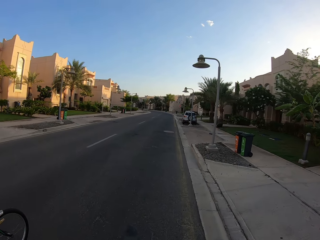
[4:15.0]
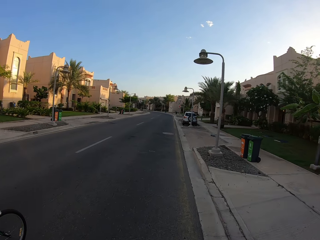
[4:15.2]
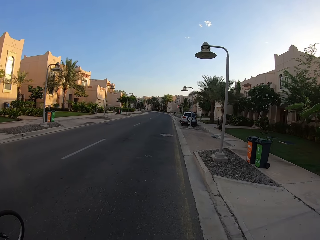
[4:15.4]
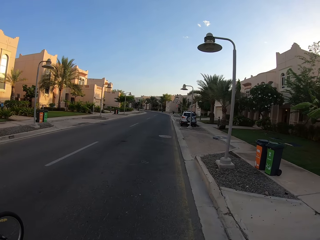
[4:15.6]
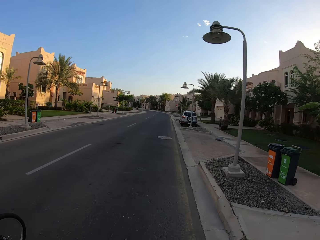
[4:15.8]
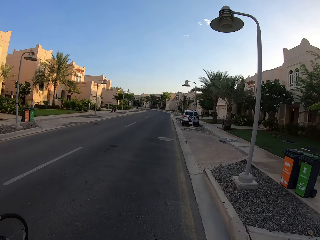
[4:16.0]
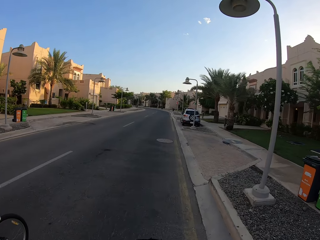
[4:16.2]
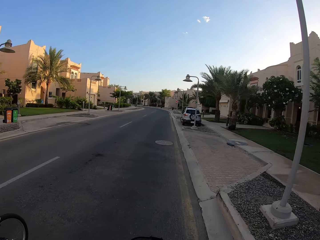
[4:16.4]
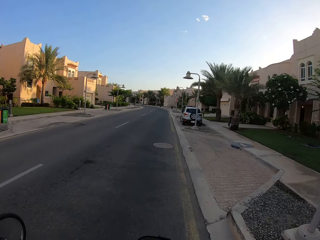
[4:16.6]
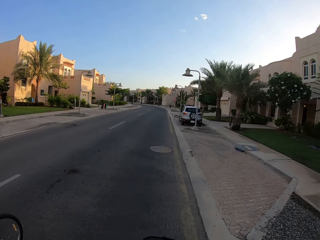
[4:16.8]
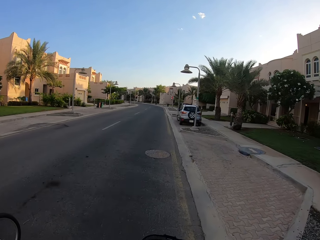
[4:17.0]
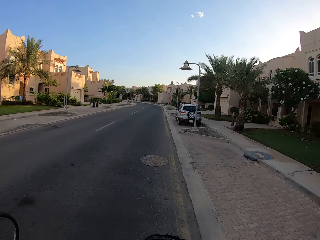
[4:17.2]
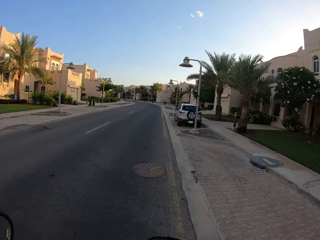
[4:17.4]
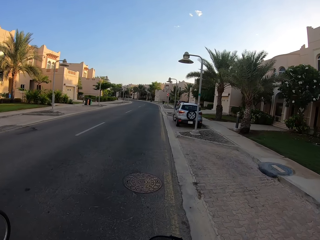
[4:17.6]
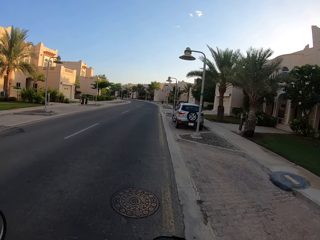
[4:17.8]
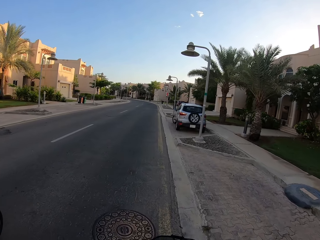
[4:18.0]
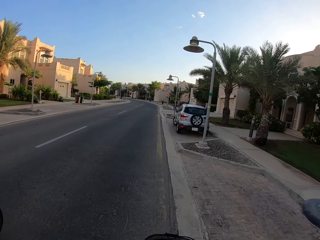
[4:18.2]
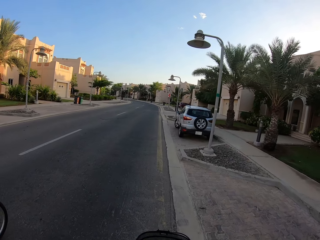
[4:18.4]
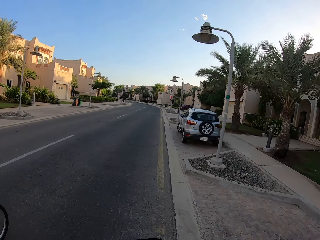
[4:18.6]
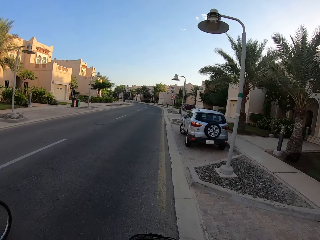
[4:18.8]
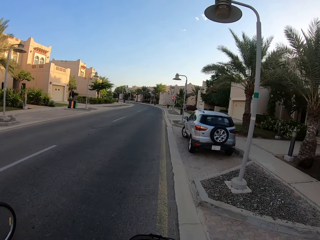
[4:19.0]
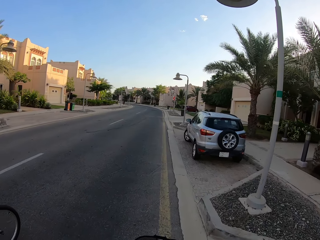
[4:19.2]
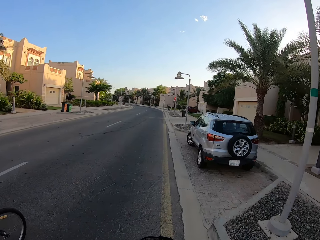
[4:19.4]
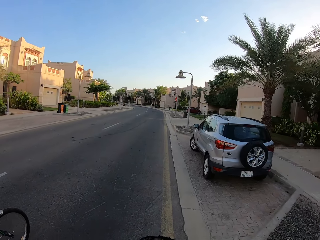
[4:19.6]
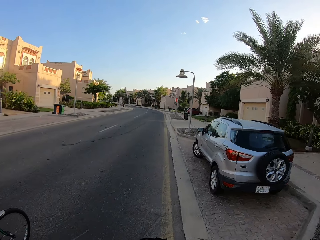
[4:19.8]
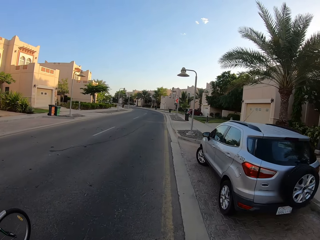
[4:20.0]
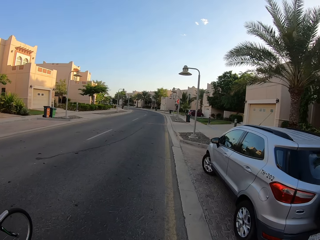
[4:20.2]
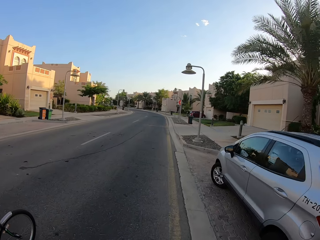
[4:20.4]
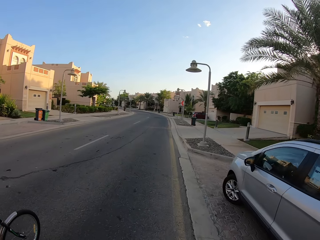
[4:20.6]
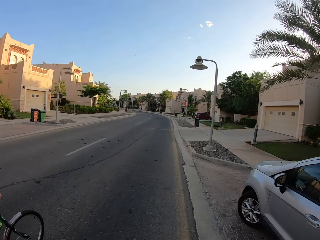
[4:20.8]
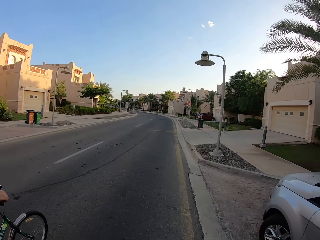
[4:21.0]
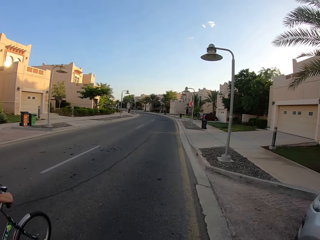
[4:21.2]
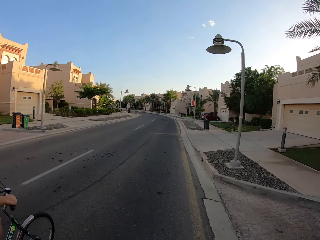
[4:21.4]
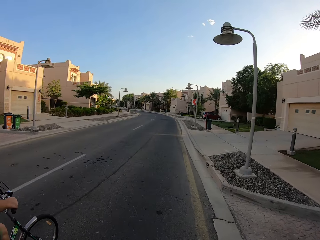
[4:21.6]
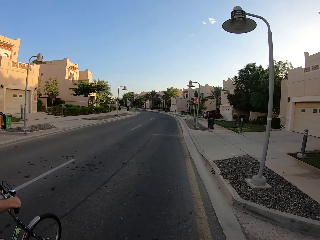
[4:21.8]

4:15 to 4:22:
Someone rides his bicycle.

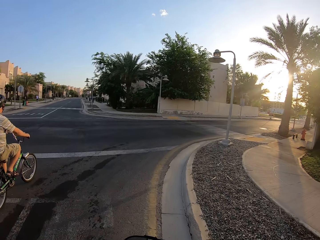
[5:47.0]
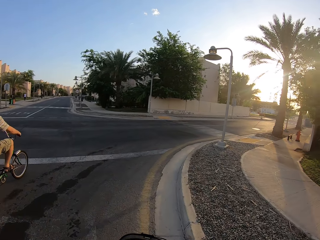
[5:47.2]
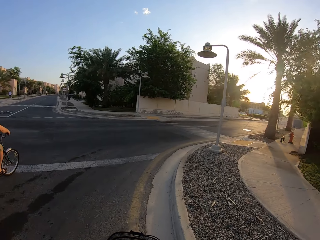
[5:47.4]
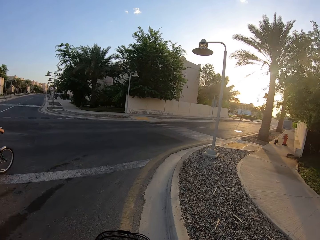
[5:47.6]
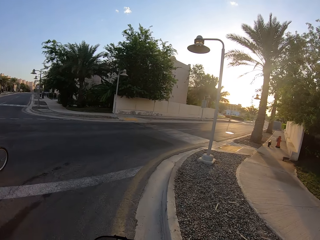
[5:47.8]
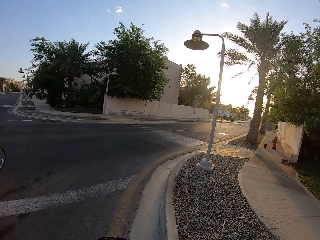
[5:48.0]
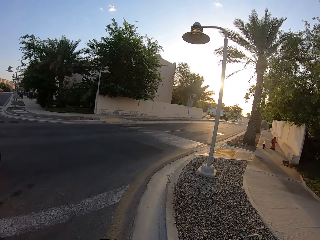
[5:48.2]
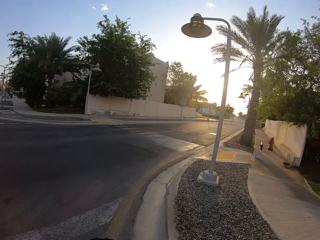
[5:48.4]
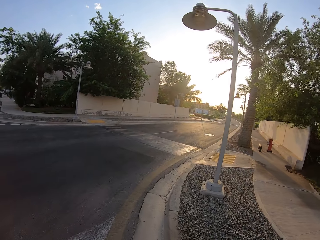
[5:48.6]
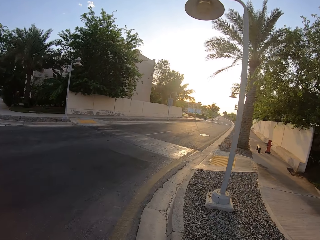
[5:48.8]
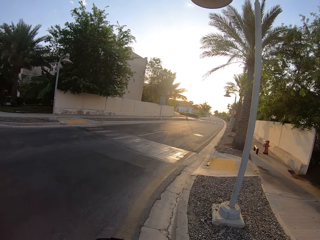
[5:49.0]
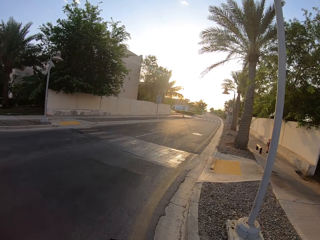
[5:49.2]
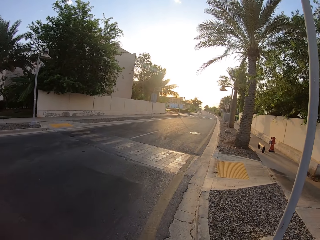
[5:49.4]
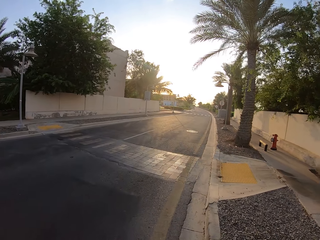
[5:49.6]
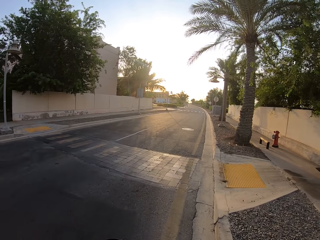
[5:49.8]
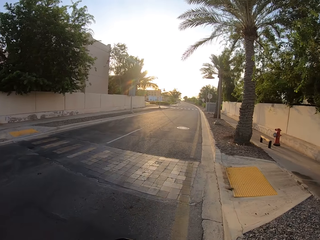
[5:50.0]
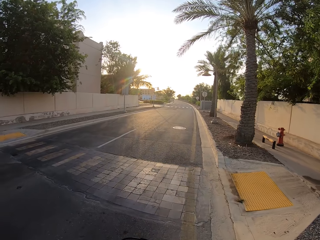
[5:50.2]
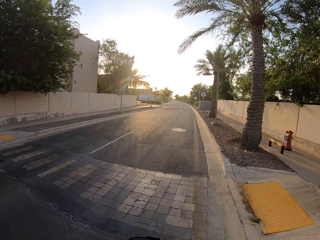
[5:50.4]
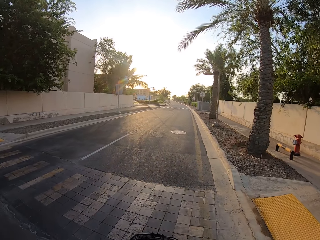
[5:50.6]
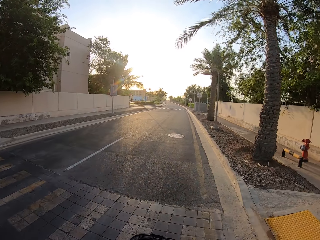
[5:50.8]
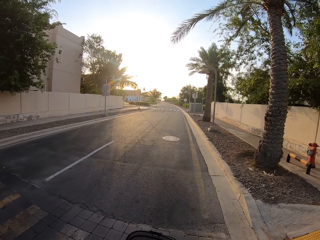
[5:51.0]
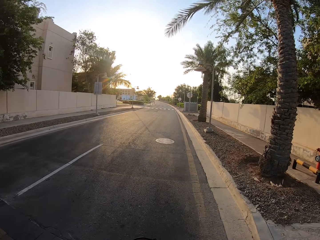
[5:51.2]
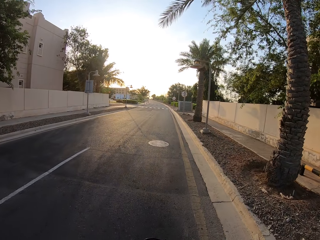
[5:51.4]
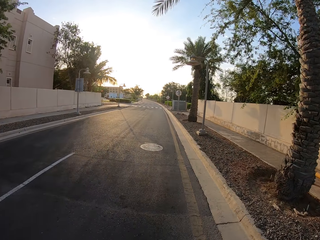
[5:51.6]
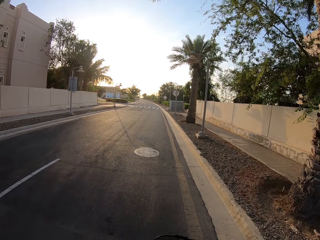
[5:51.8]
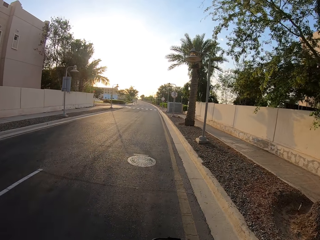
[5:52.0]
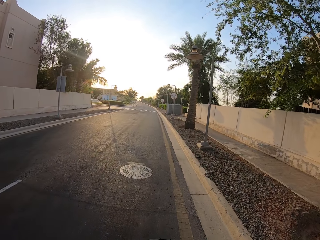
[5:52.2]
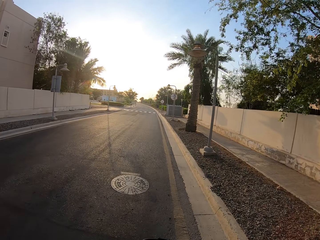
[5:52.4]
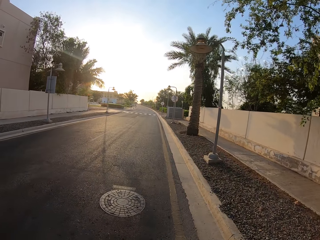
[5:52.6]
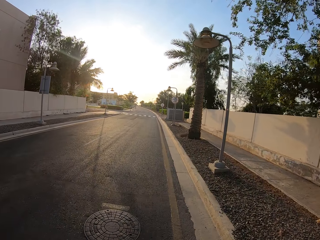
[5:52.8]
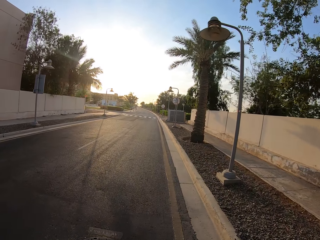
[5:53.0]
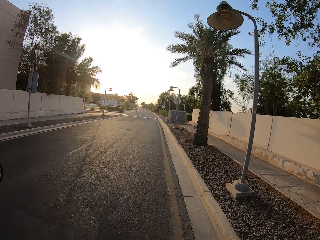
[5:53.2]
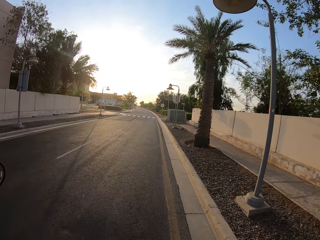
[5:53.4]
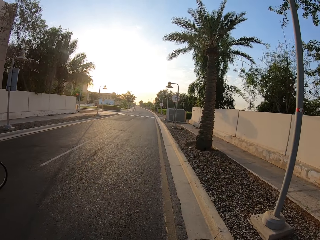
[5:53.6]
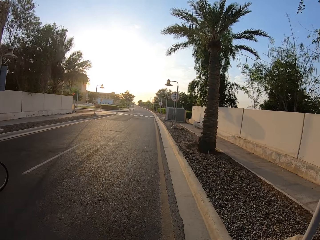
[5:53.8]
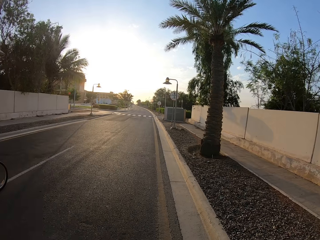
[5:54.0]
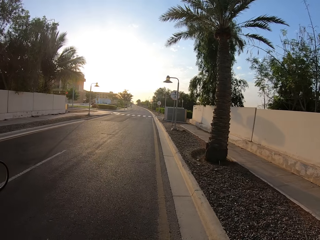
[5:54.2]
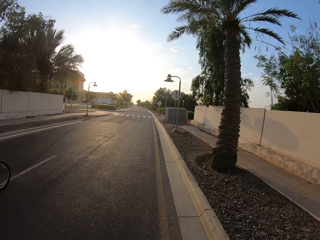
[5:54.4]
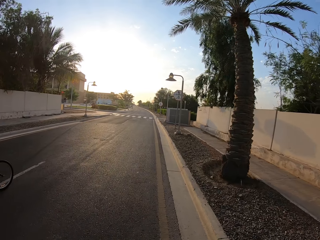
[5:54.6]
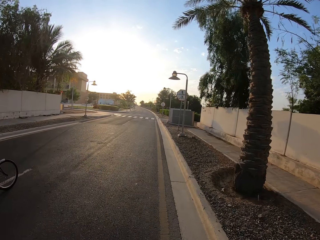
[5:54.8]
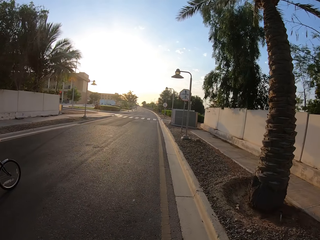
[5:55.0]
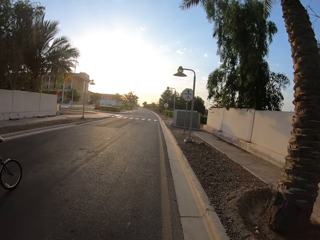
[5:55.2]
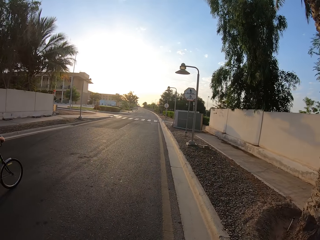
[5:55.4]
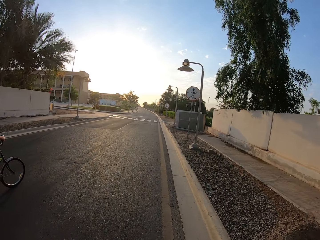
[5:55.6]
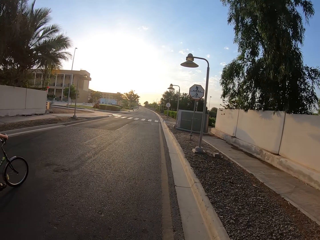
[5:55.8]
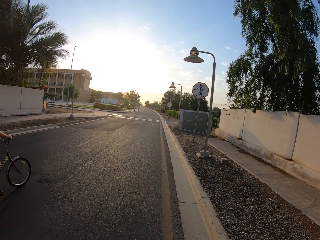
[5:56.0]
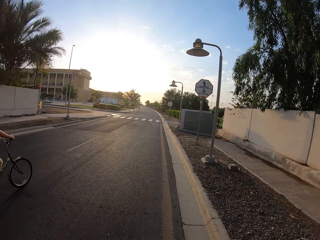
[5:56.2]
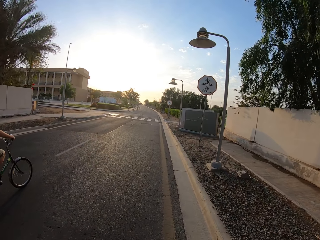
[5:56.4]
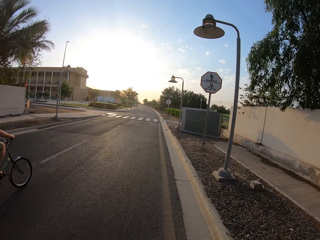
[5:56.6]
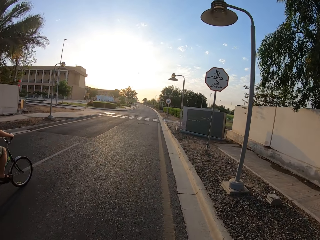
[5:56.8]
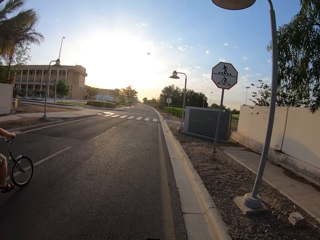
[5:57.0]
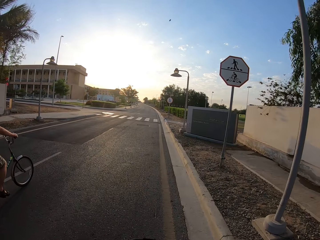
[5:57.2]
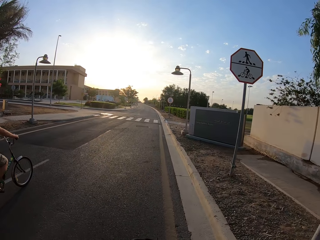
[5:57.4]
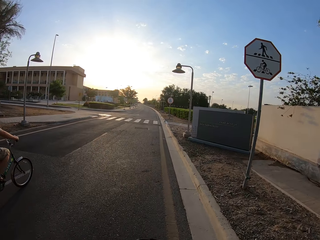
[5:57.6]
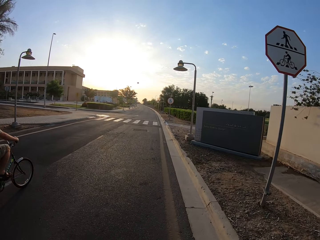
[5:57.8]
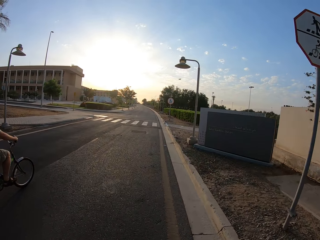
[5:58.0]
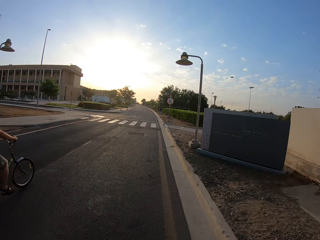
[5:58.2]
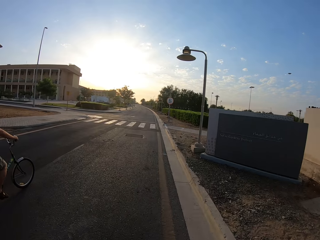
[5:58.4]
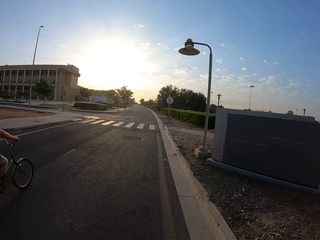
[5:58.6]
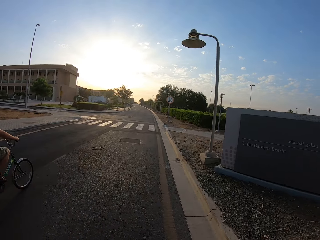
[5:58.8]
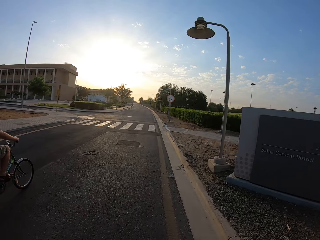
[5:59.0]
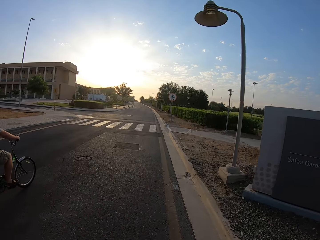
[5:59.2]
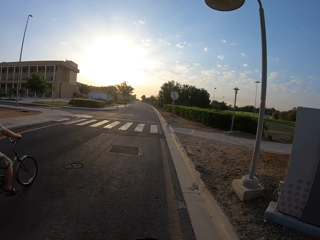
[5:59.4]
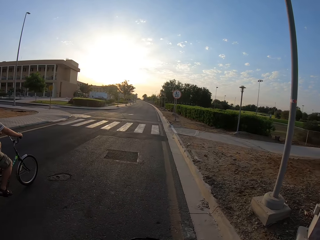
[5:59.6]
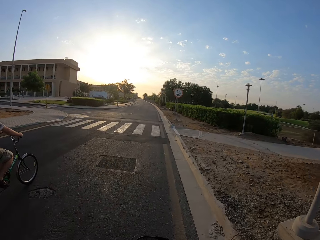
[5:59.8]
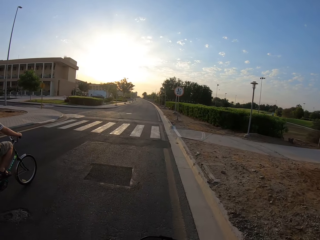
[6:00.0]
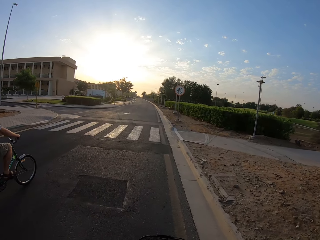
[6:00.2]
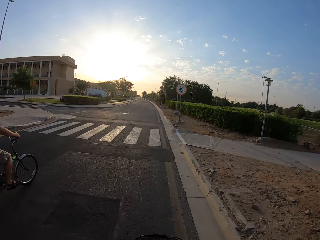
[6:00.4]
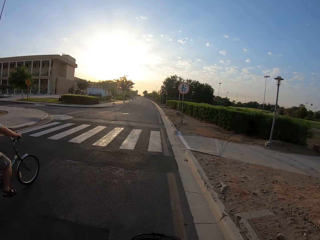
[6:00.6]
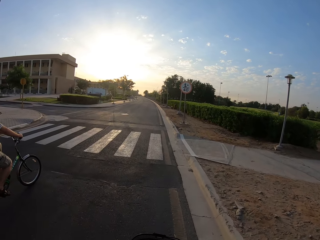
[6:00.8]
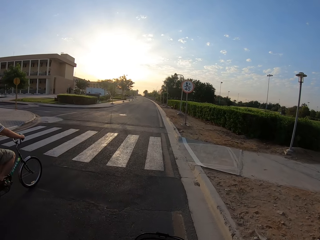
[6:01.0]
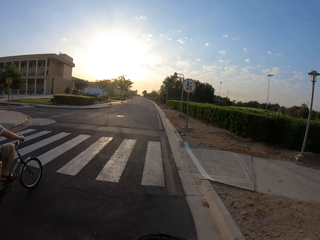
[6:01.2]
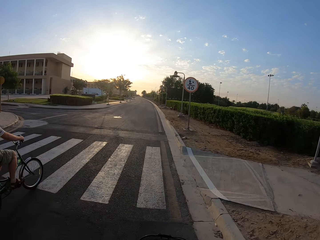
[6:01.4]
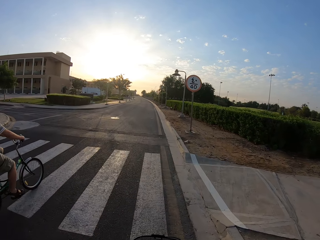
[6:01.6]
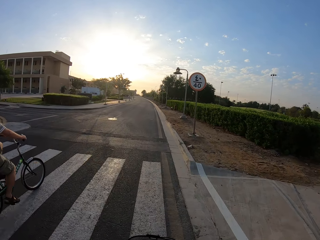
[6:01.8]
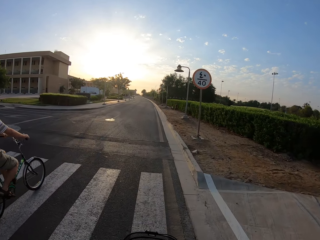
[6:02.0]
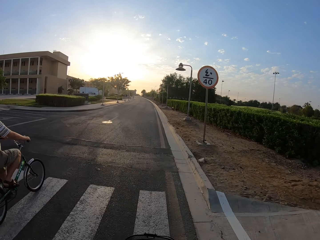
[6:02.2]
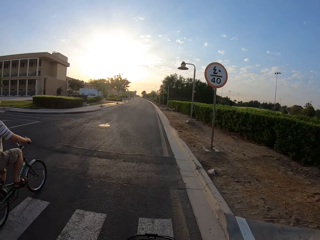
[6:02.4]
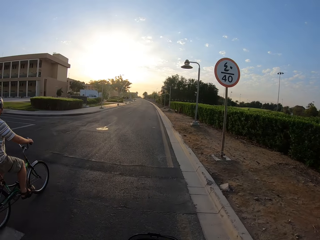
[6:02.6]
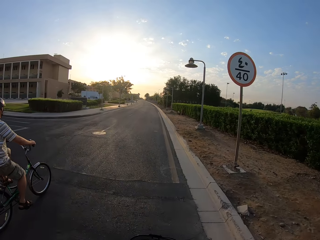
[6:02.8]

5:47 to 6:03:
The camera wearer takes a turn on the road. They ride their bicycle. A person rides his bicycle.
